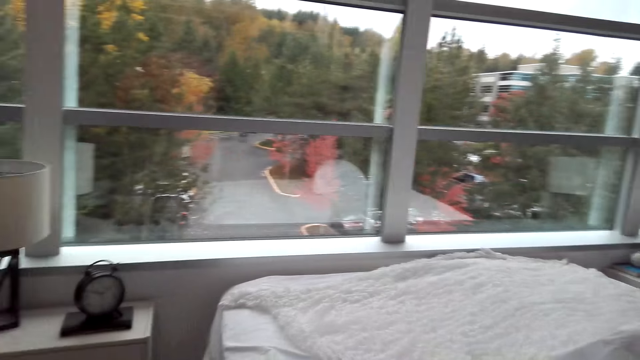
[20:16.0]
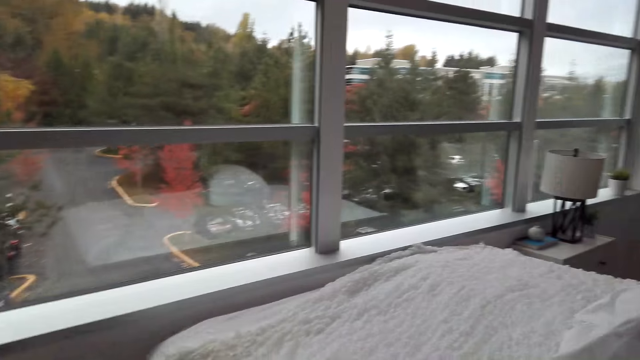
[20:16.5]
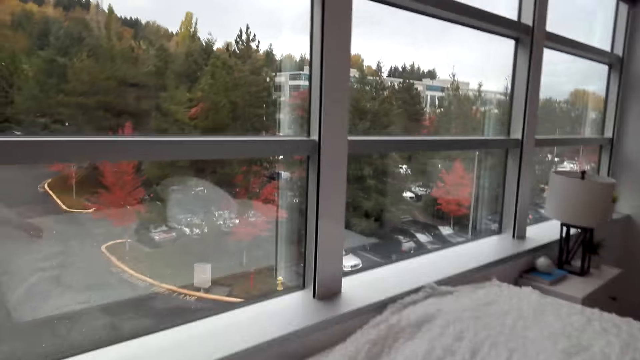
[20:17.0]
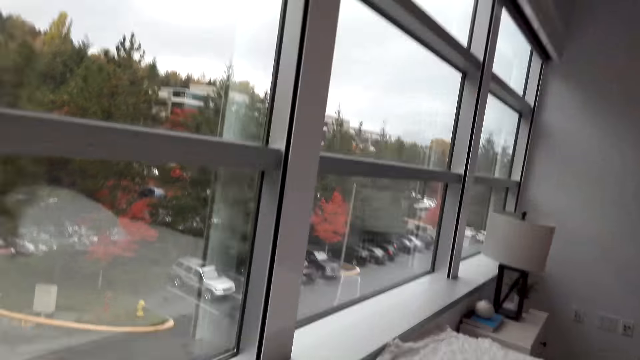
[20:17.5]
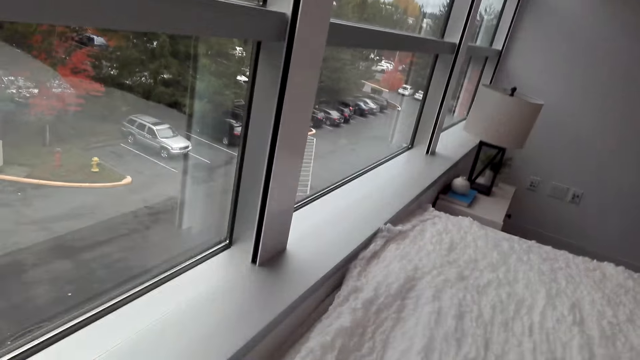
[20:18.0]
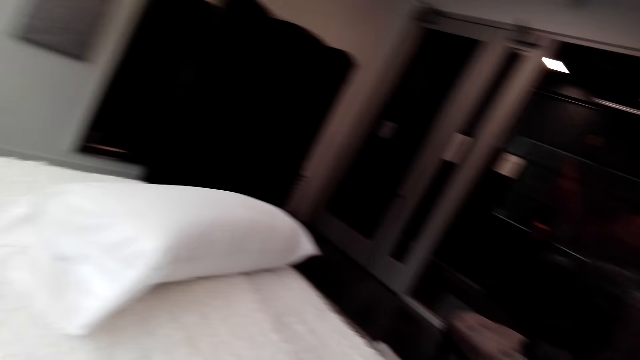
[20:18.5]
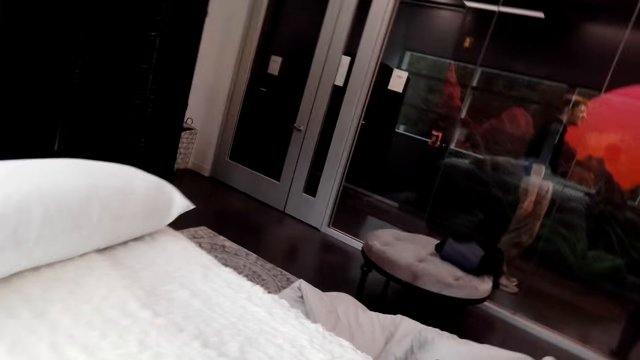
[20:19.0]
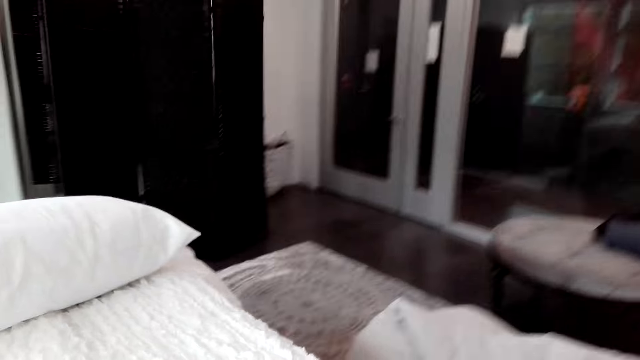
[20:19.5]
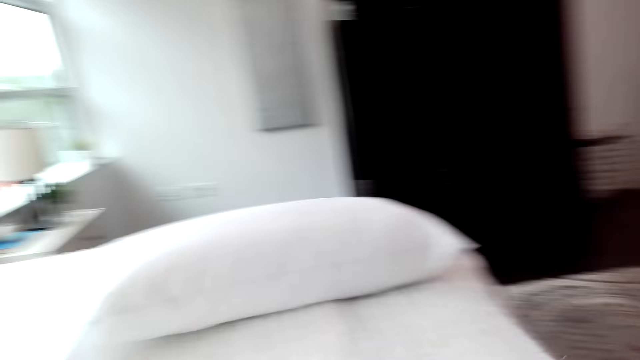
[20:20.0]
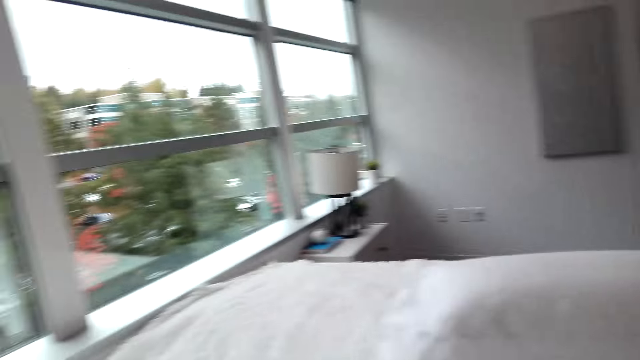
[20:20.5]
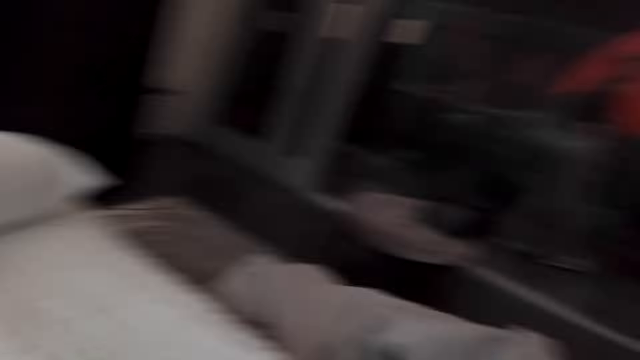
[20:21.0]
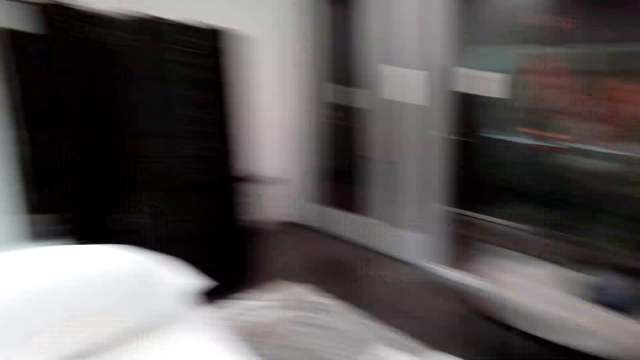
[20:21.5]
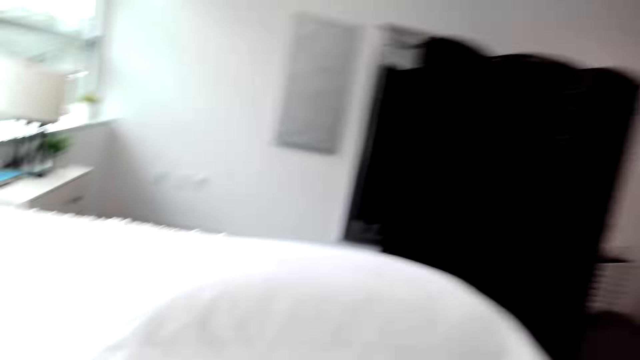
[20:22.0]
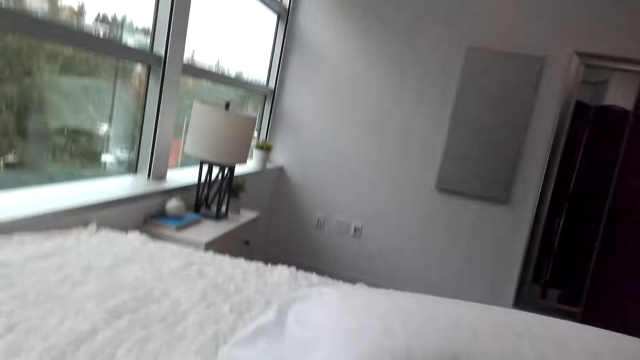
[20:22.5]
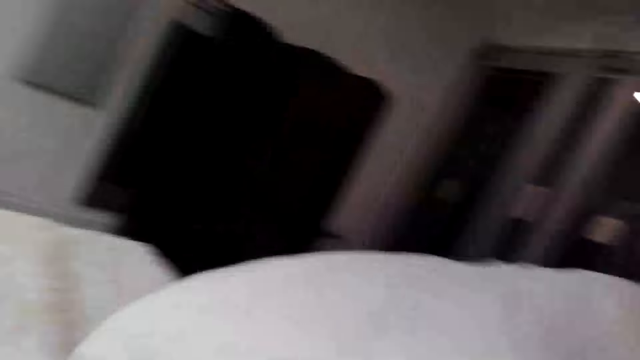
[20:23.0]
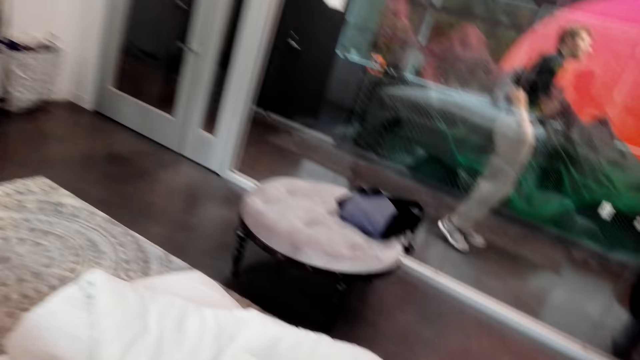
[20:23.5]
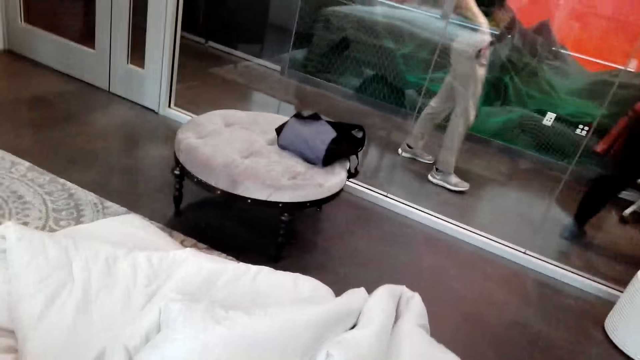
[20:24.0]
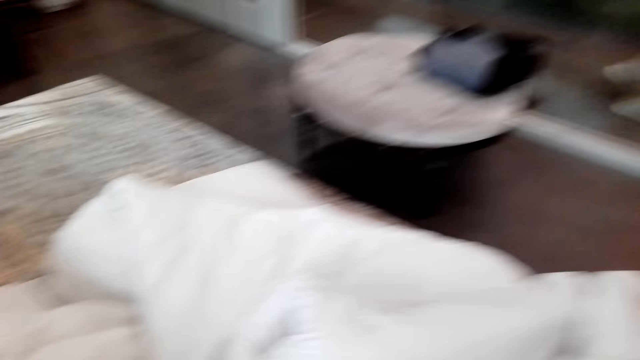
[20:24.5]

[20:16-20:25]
The camera wearer looks at the bed. They make a step. They look at the bed. They look around. They look at the bed. They pick up a pillow and lift the pillow. They look at the duvet. They make a step.

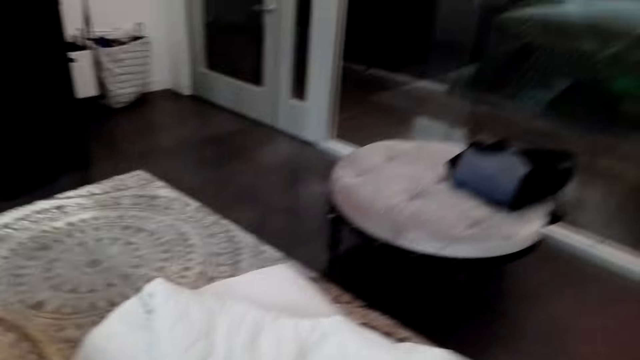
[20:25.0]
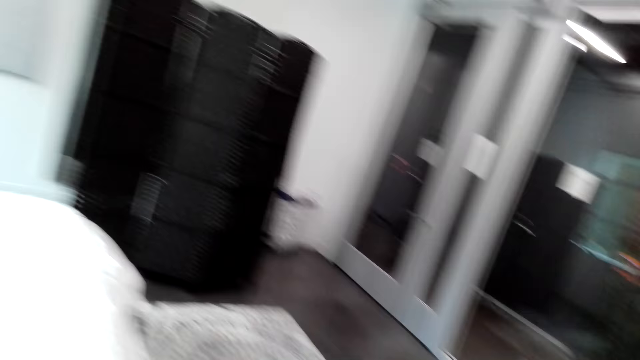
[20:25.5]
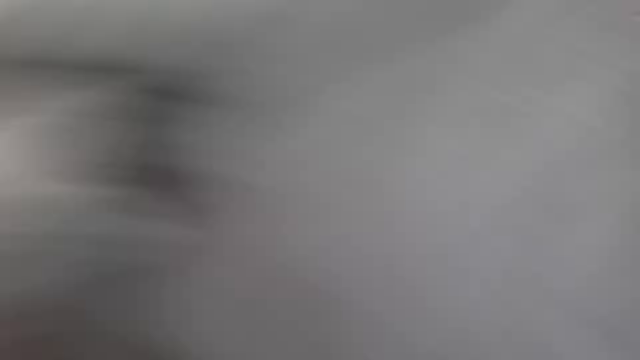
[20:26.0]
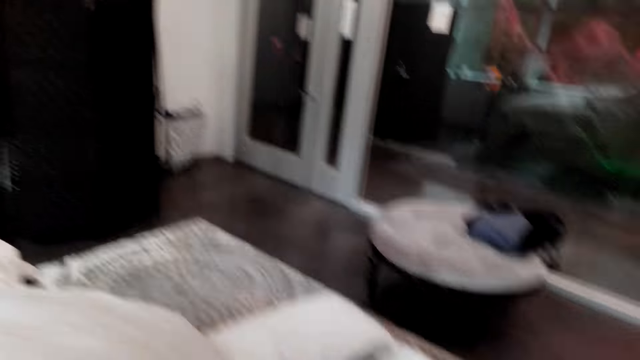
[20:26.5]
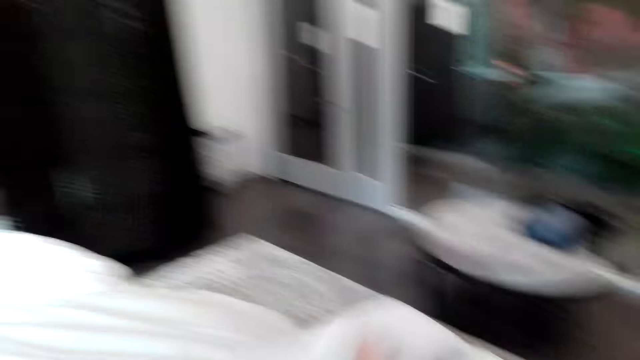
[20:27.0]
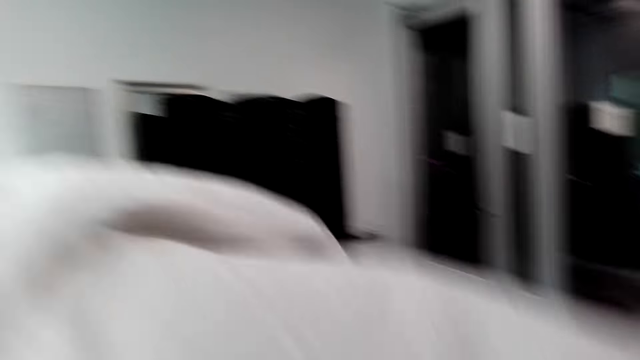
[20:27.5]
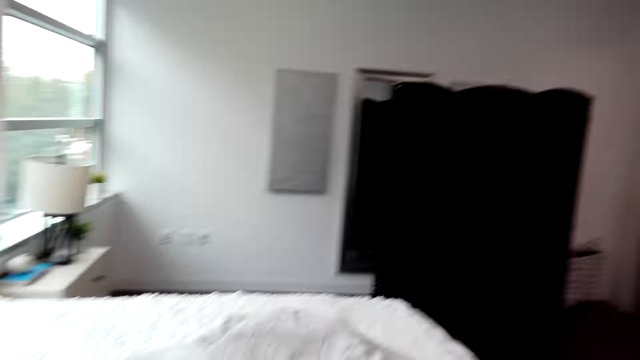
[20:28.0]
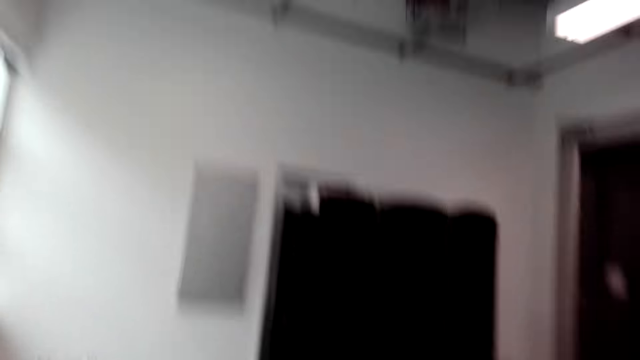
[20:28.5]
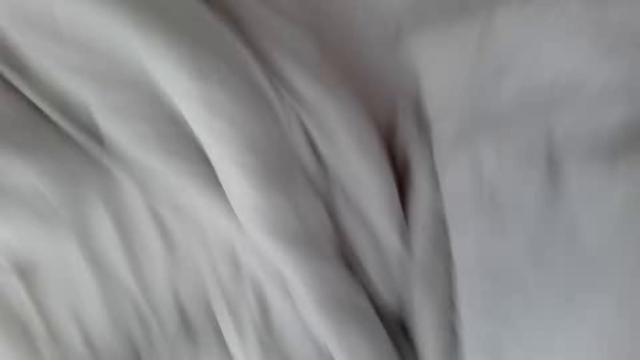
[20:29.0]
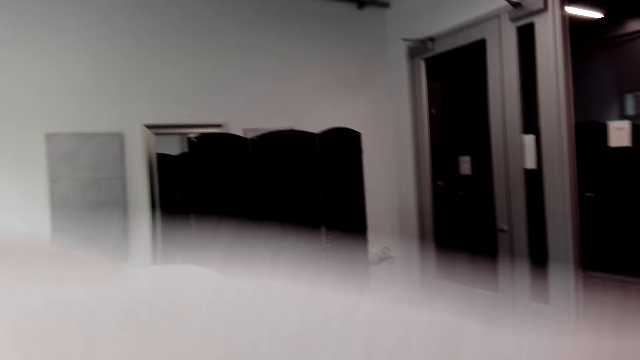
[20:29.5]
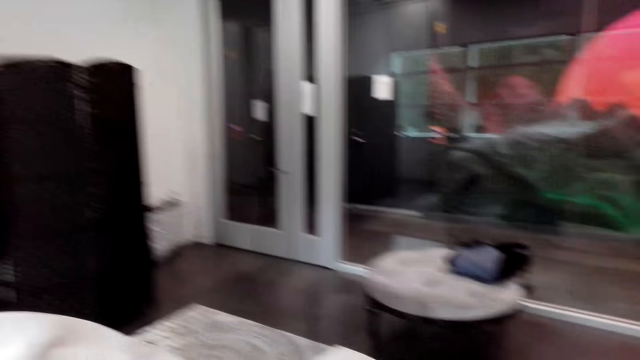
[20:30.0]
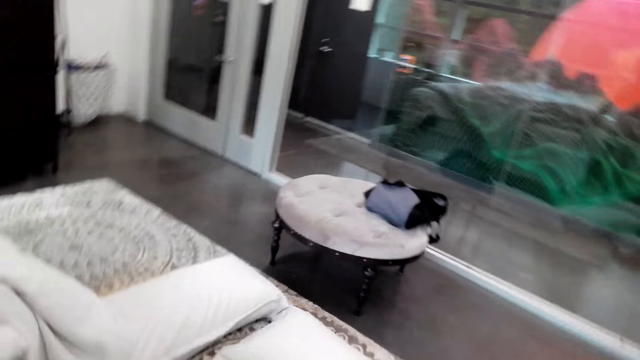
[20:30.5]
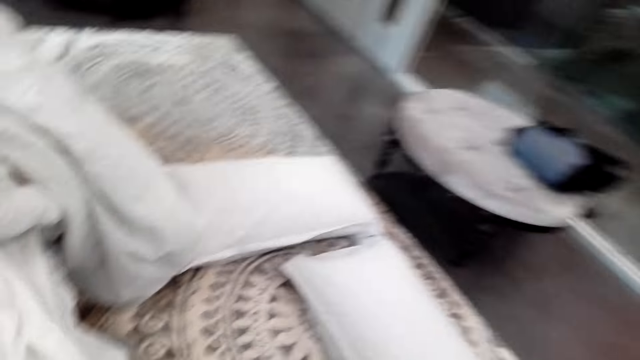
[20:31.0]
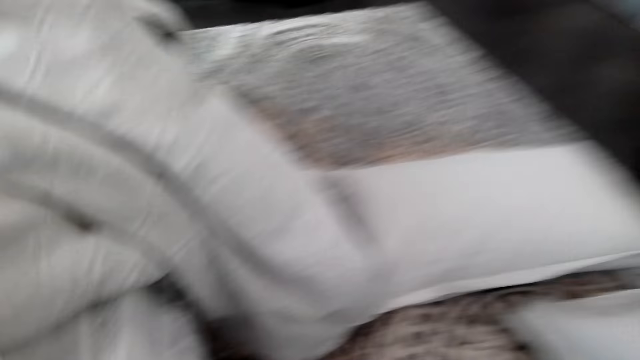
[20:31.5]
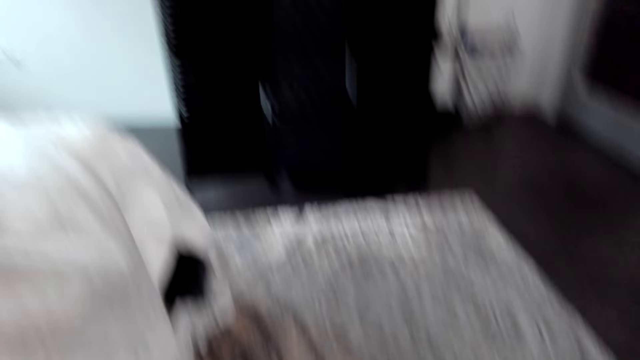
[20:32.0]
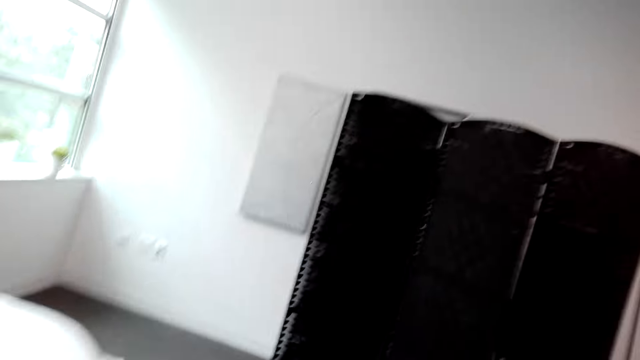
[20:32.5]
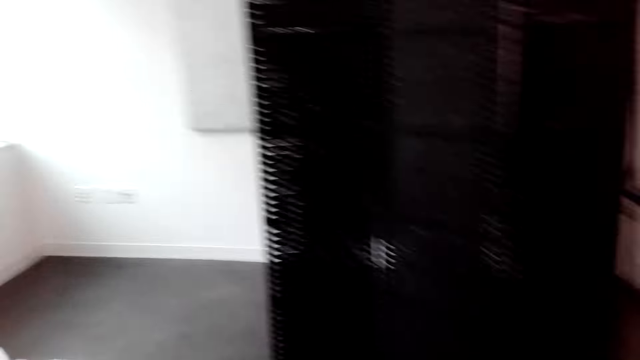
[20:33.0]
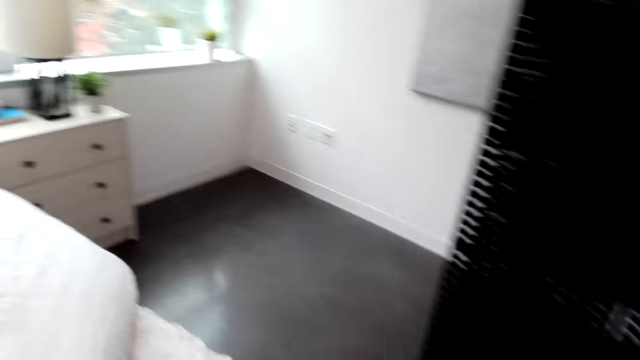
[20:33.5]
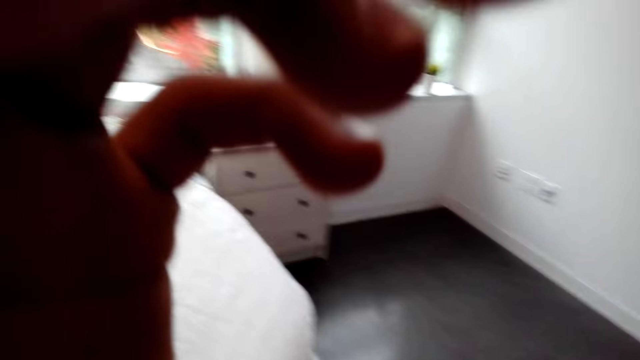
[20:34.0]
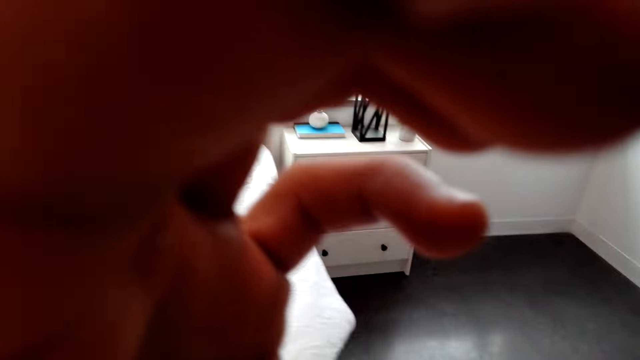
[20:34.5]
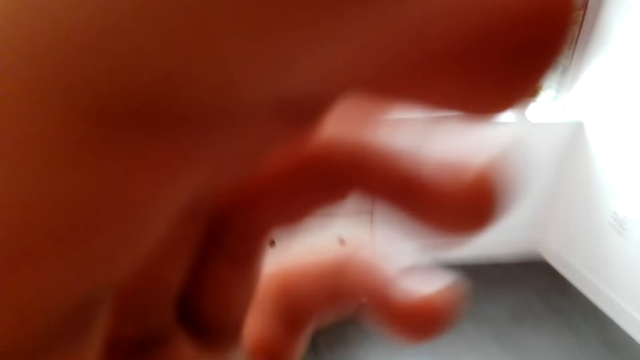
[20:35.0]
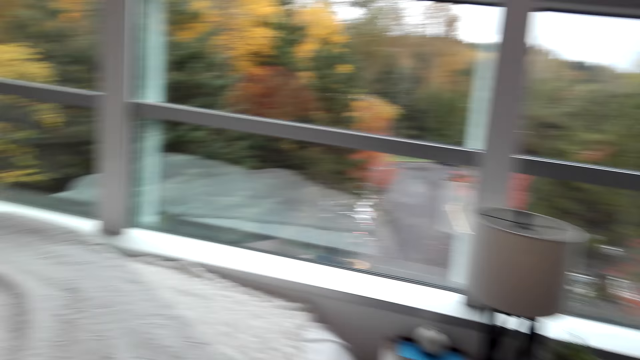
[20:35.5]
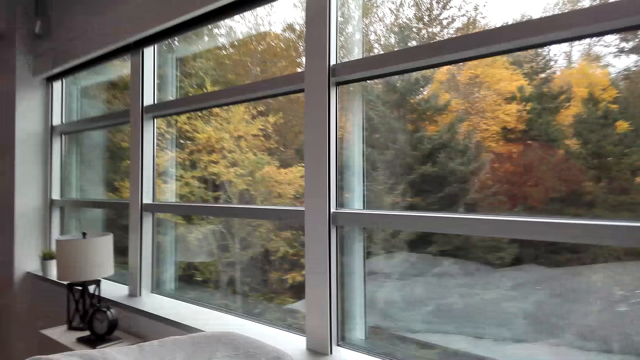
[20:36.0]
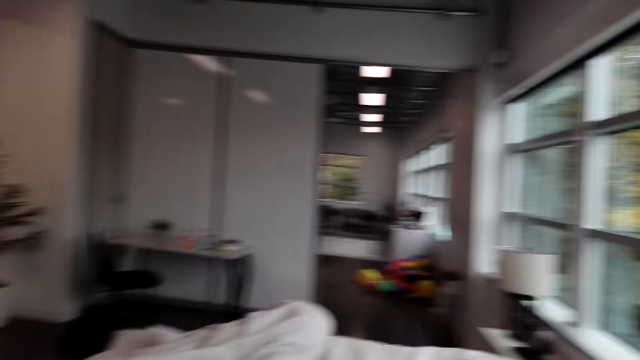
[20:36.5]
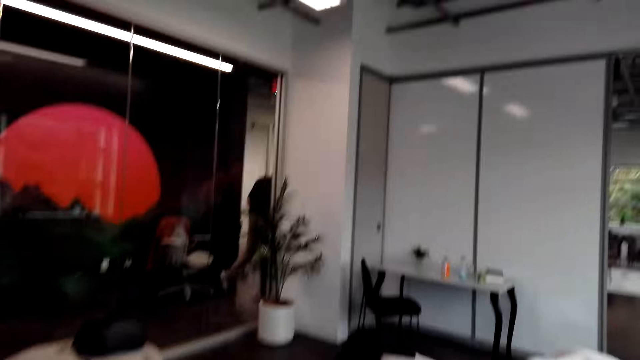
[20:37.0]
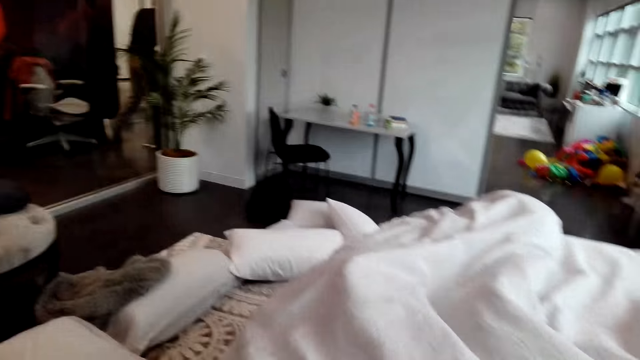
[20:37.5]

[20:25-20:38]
The camera wearer looks at the duvet. They look around. They lift the duvet and place the duvet on the bed. They look at the pillow. They lift the duvet and drop the duvet on the bed. They look around. They lift the duvet and drop the duvet on the bed. They walk around. They look at the pillows. They walk around. They adjust the camera. They drop the left hand. They walk around. They make the bed and look around. They look at the bed.
